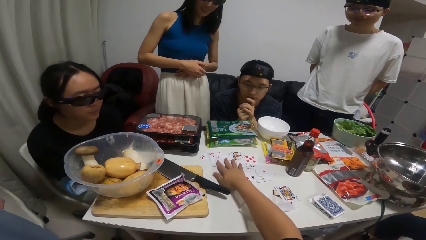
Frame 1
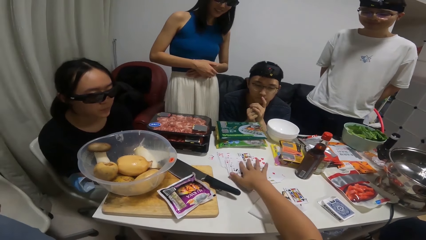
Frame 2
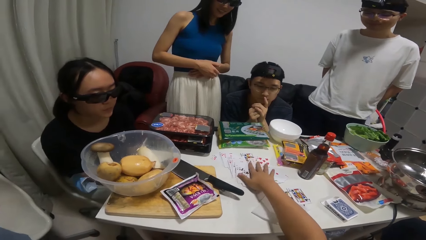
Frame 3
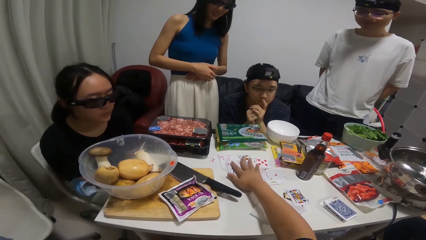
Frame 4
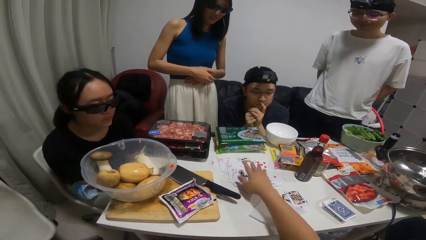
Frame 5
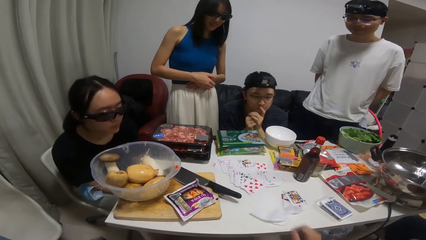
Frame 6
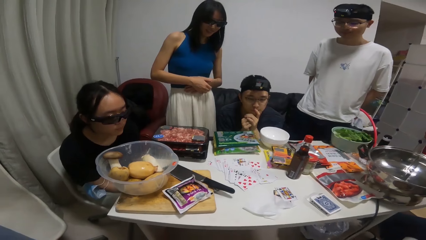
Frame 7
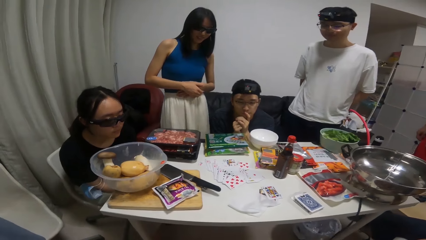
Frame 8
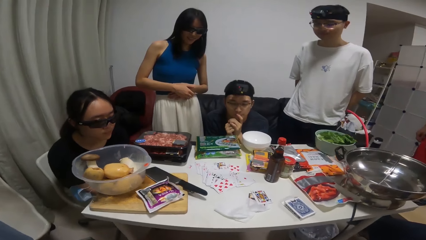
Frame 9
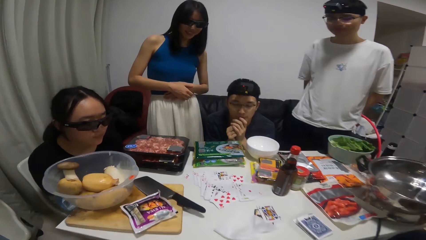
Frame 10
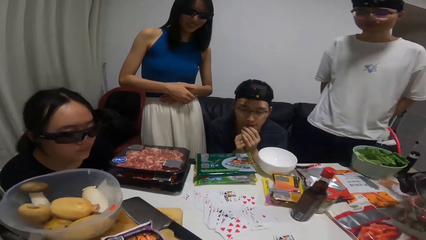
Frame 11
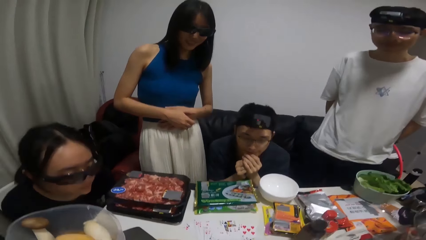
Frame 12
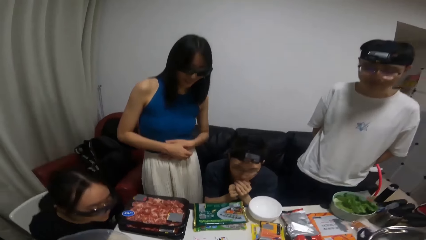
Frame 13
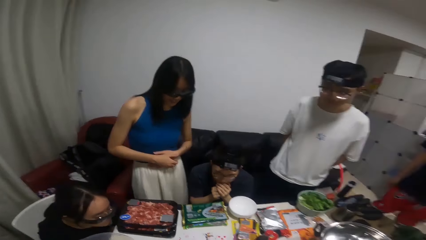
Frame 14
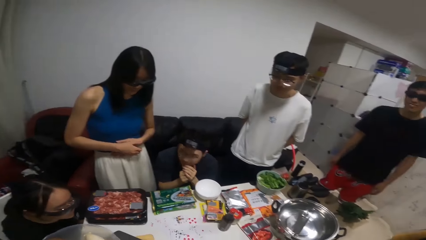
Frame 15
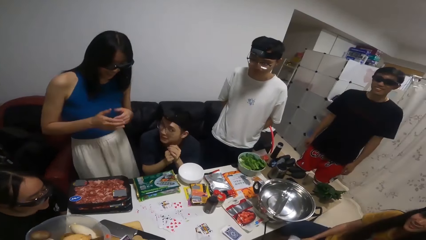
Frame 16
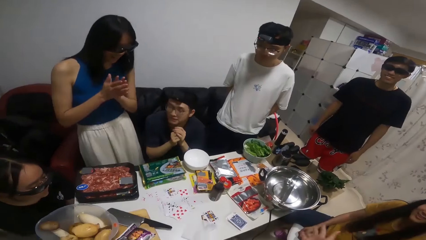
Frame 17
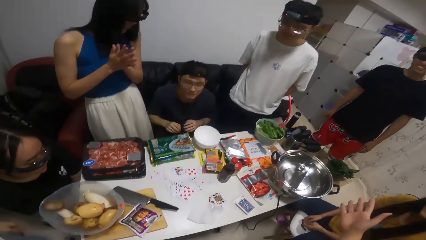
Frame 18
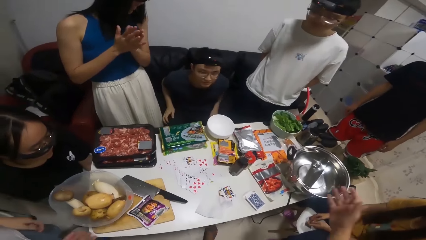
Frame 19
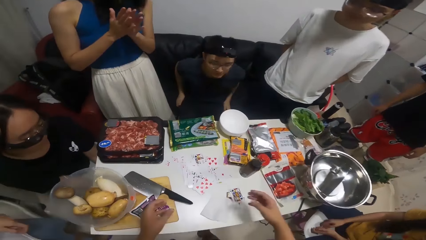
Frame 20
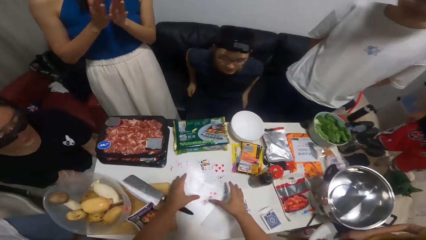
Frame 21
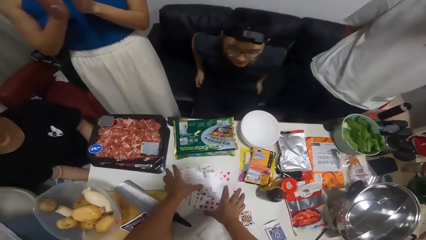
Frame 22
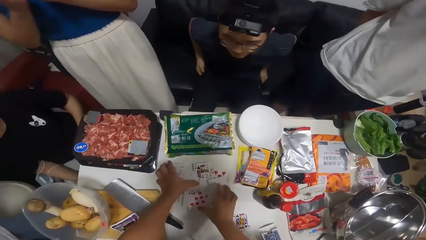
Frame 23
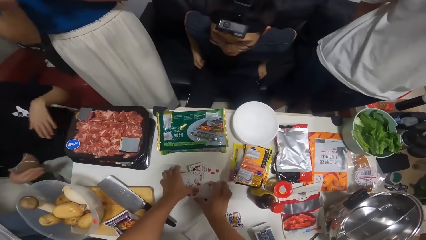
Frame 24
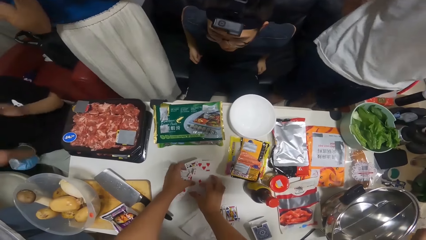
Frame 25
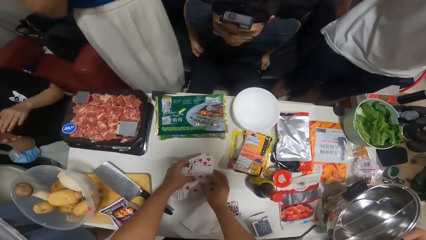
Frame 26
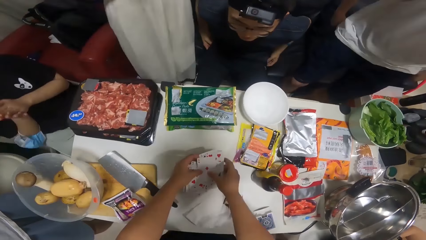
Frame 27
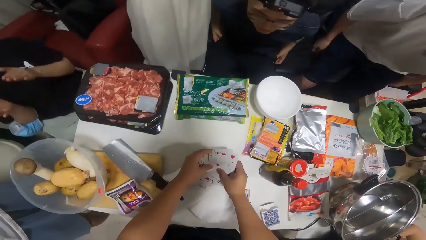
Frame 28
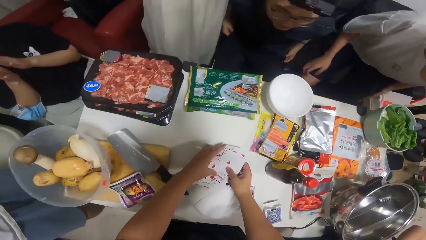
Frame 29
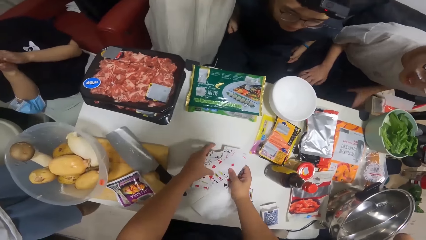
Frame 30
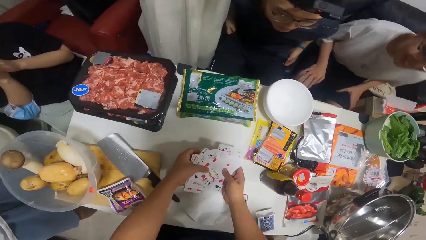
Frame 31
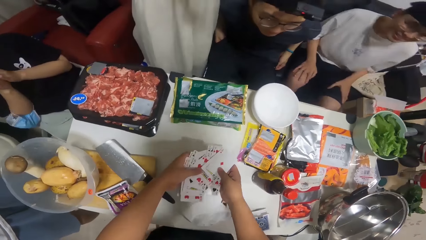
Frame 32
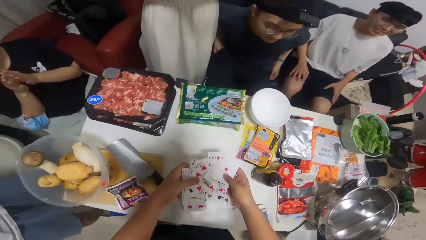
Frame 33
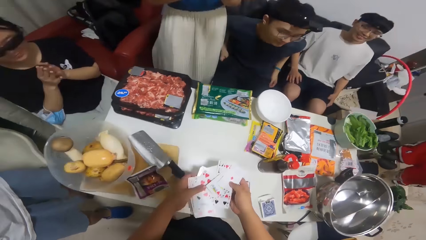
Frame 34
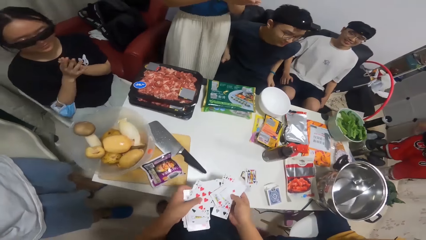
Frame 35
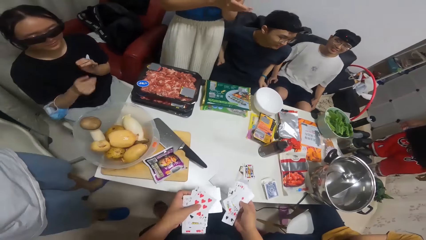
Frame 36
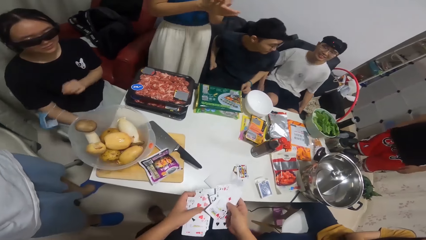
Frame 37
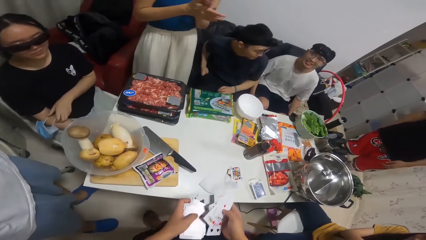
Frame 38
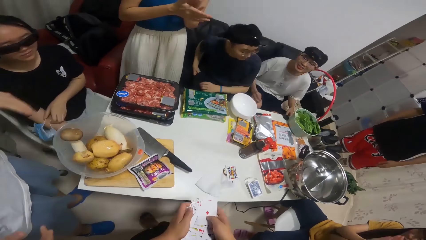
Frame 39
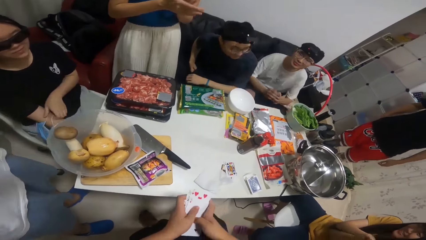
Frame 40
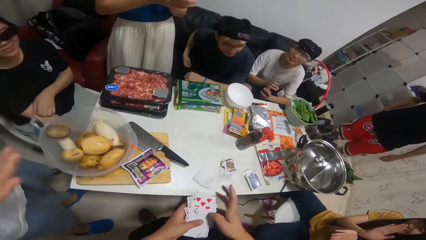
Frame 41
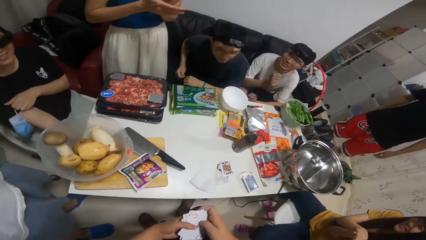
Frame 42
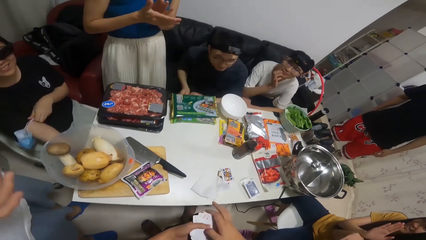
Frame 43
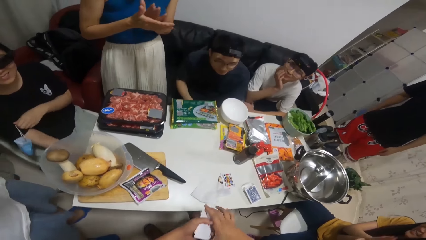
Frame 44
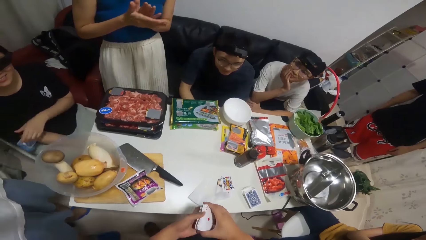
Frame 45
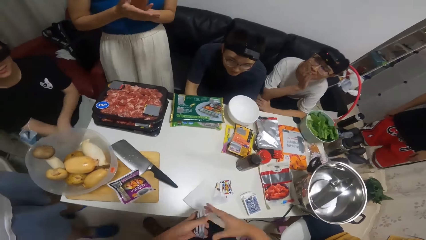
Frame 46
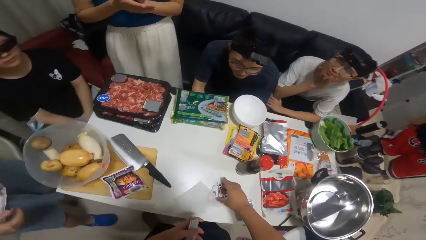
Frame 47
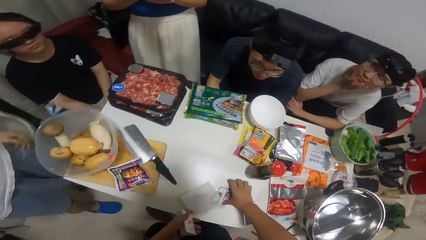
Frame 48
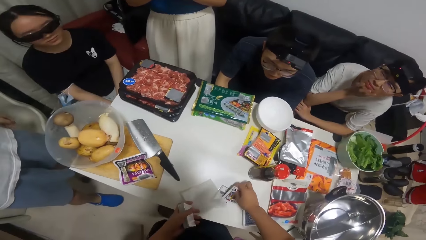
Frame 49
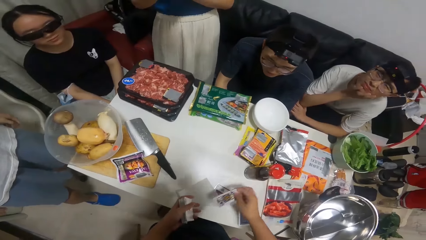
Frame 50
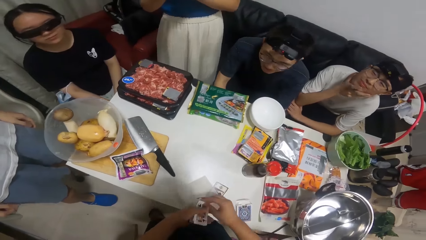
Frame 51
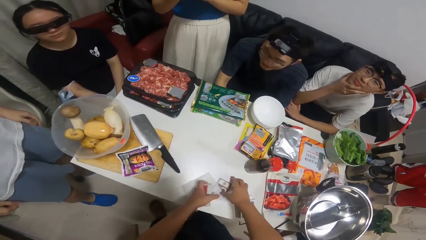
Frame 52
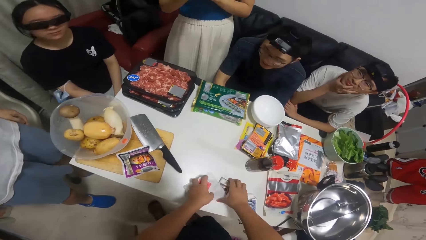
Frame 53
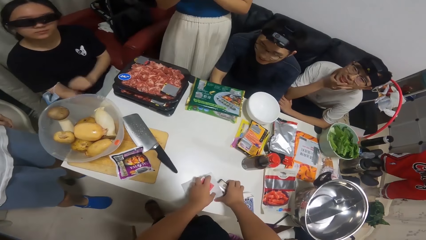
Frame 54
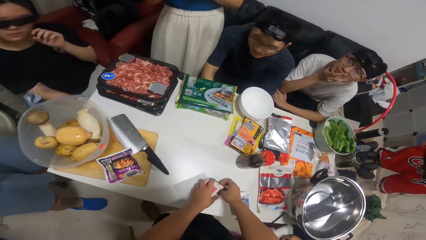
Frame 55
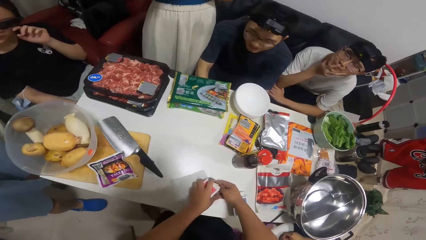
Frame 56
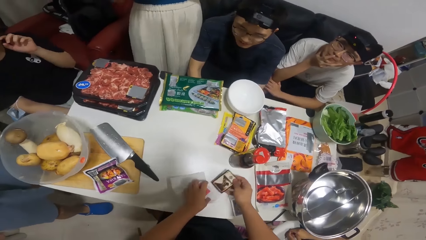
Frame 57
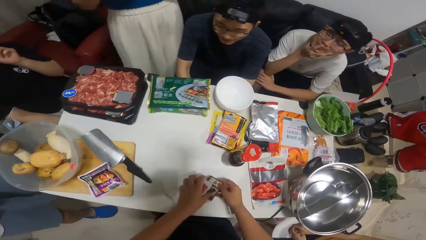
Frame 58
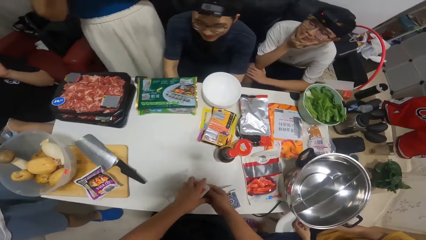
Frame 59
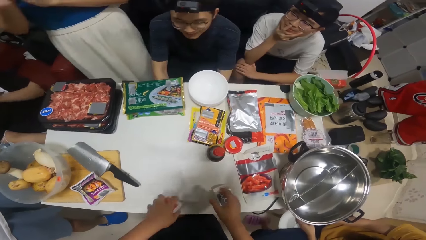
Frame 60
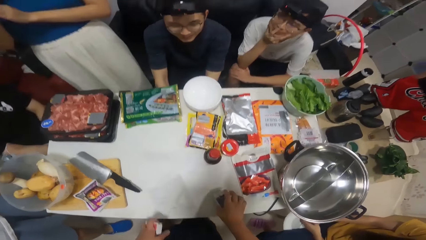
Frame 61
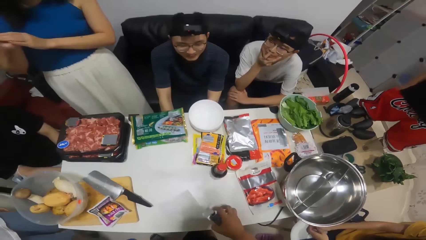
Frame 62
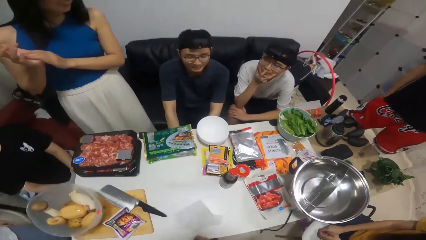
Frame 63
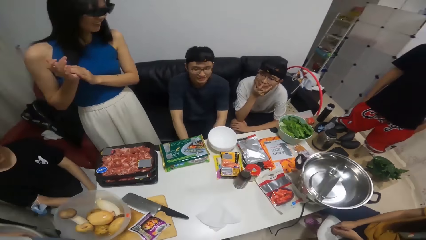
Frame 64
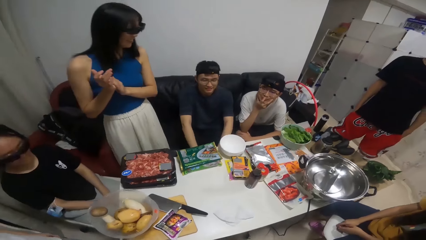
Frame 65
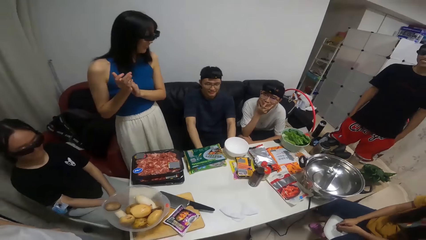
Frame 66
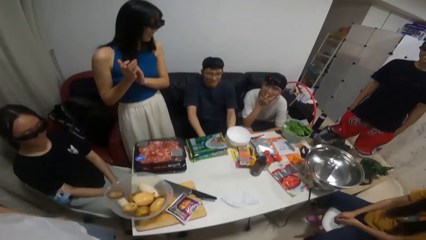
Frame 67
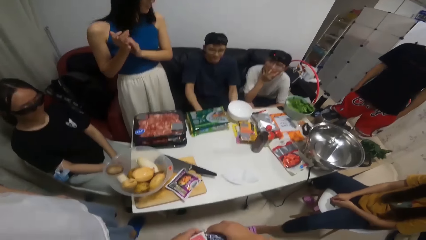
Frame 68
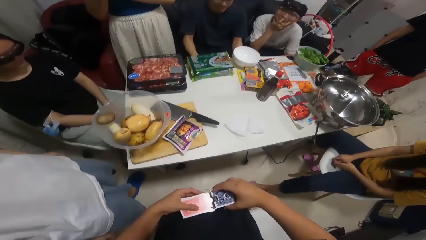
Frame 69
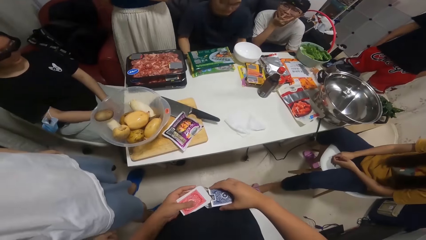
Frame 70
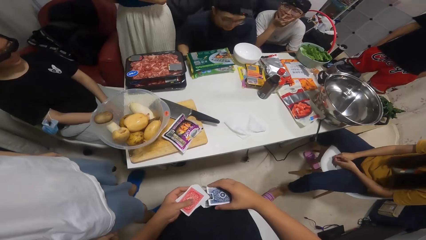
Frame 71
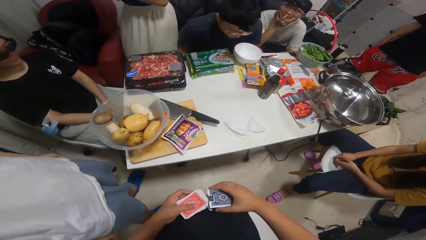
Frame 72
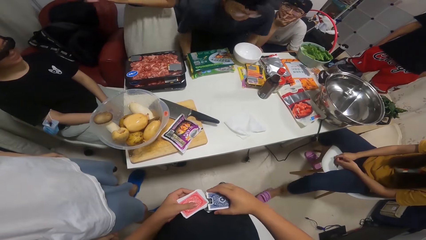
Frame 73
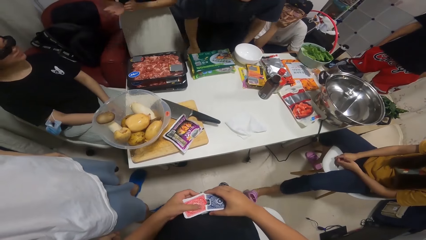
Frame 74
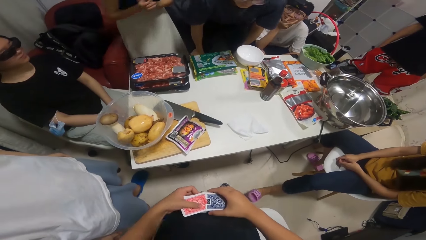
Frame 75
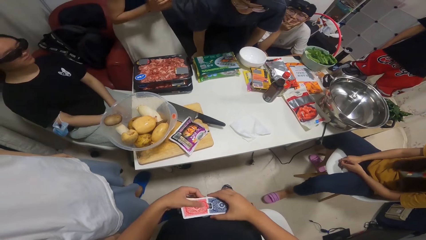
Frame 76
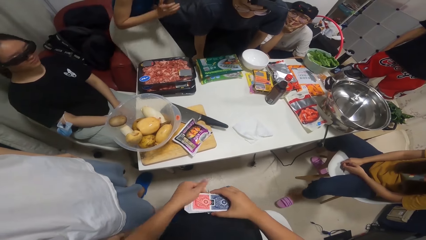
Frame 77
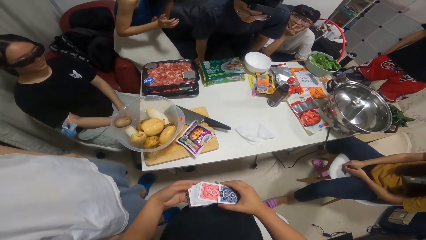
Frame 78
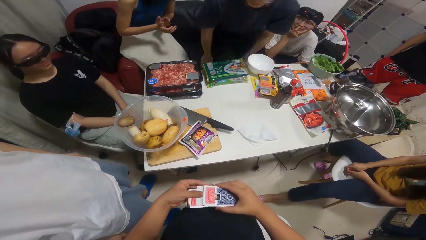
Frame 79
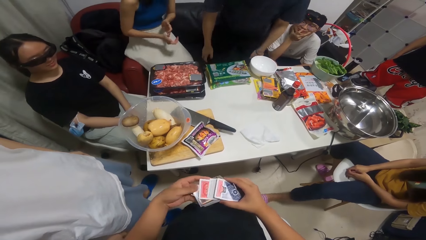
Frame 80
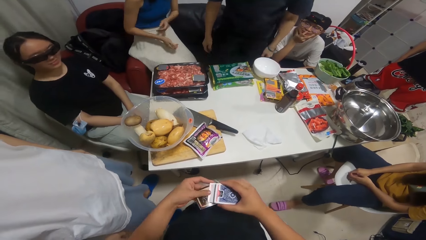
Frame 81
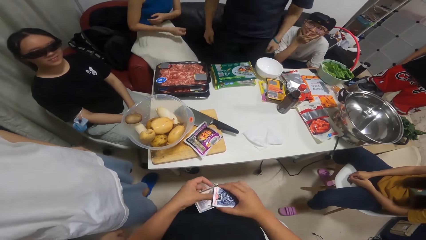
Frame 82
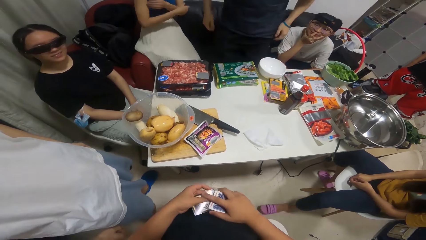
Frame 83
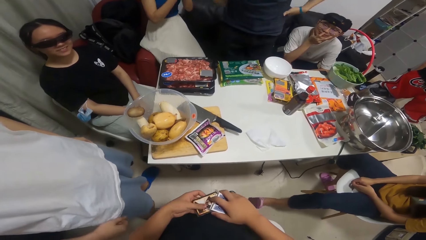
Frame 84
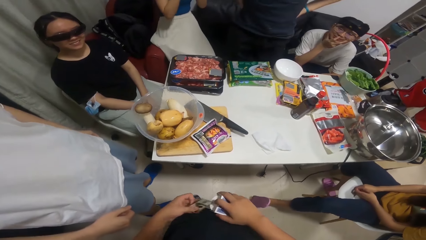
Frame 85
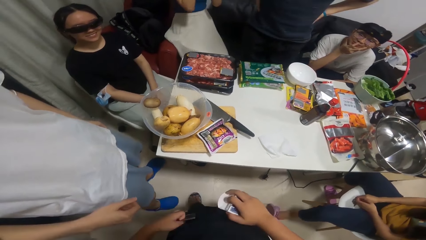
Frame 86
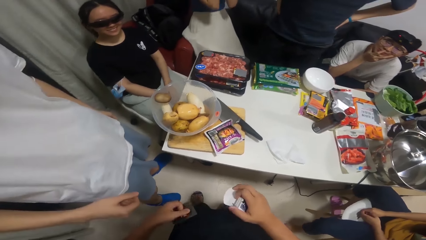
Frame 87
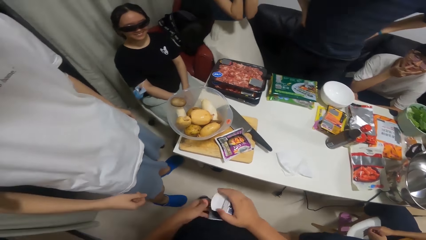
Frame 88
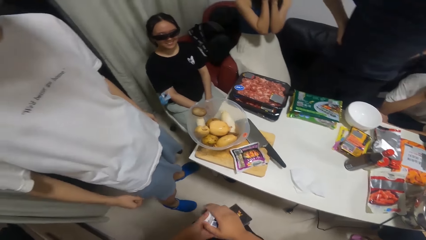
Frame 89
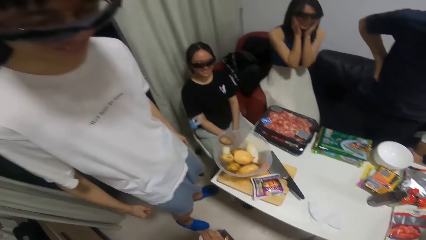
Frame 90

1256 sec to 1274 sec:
A woman claps her hands. Another woman claps her hands. A man claps his hands. The camera wearer packs the cards on the table with his hands. He picks up the cards. Another man sits on the chair. The camera wearer puts the cards inside the box with his hands.
